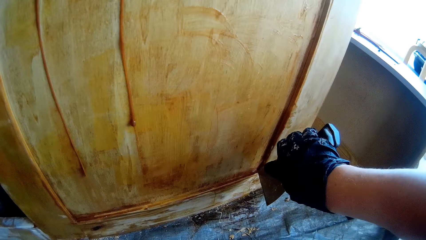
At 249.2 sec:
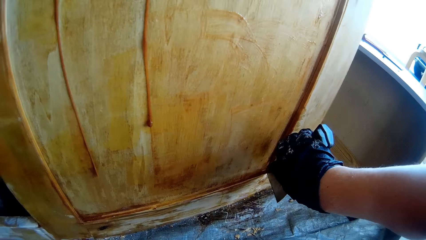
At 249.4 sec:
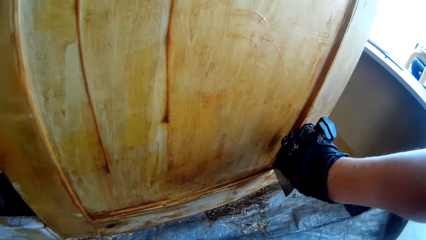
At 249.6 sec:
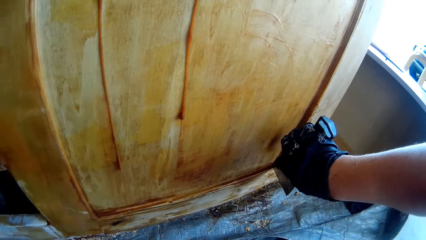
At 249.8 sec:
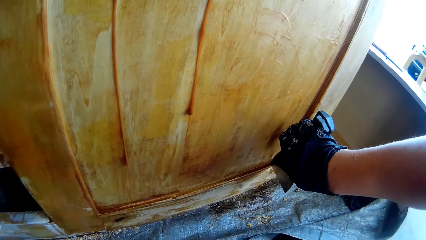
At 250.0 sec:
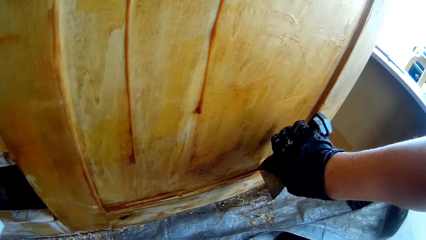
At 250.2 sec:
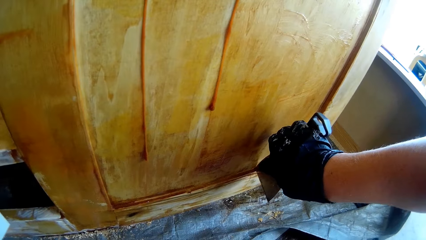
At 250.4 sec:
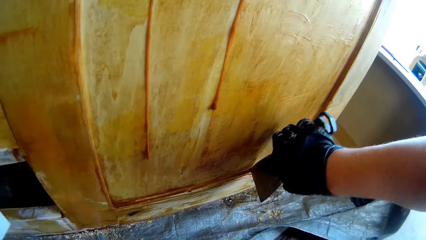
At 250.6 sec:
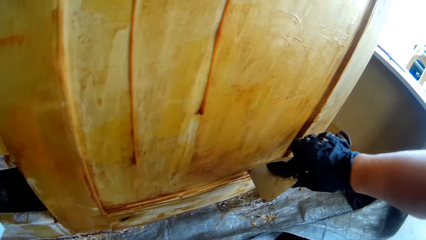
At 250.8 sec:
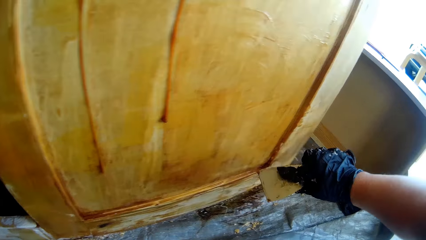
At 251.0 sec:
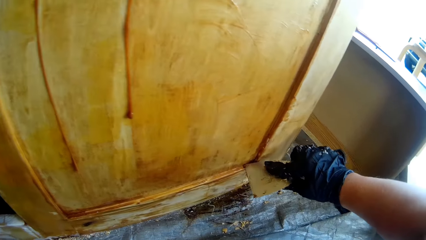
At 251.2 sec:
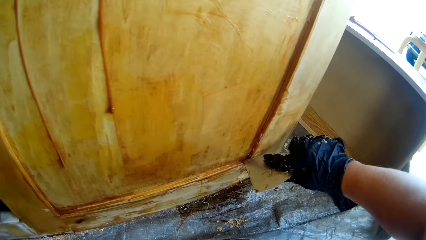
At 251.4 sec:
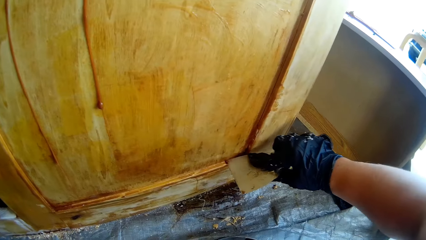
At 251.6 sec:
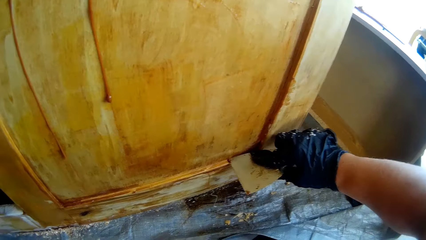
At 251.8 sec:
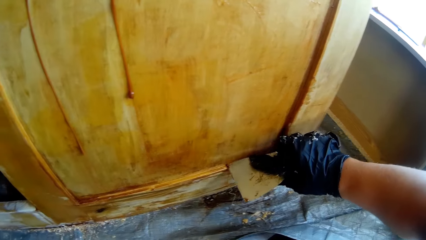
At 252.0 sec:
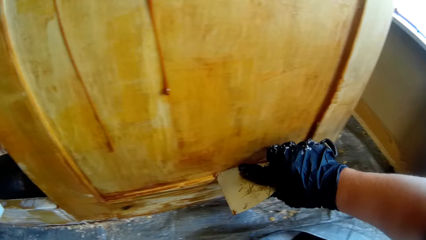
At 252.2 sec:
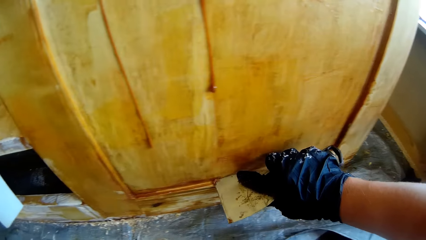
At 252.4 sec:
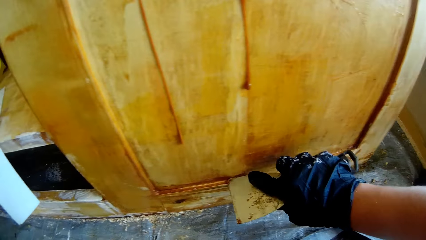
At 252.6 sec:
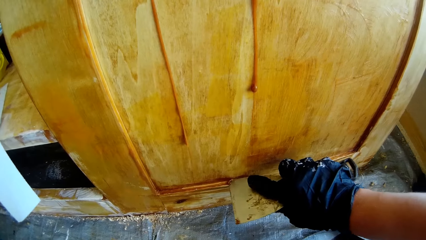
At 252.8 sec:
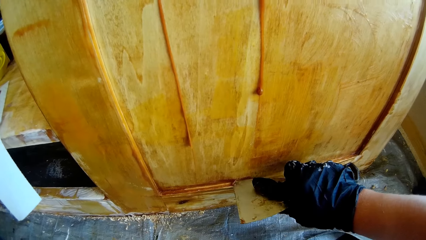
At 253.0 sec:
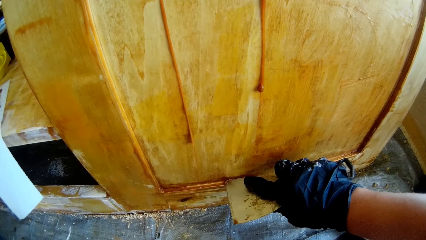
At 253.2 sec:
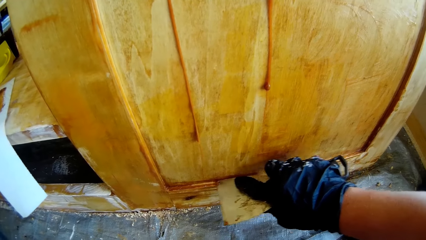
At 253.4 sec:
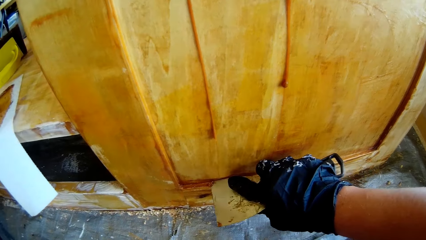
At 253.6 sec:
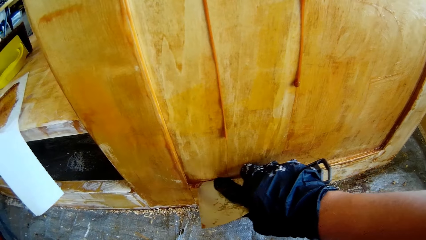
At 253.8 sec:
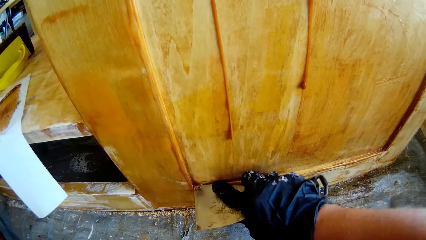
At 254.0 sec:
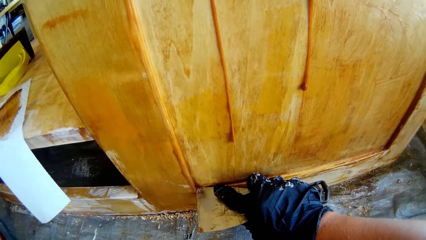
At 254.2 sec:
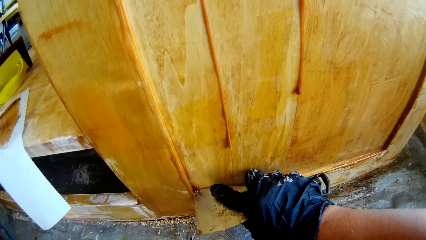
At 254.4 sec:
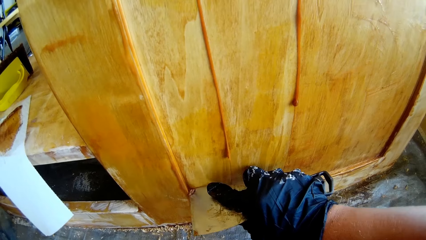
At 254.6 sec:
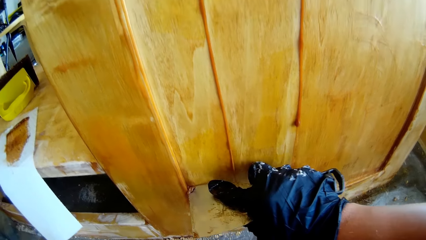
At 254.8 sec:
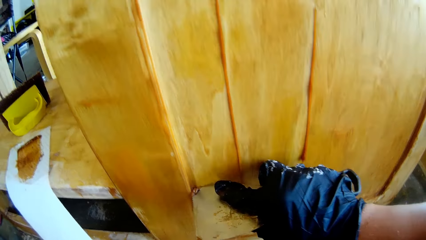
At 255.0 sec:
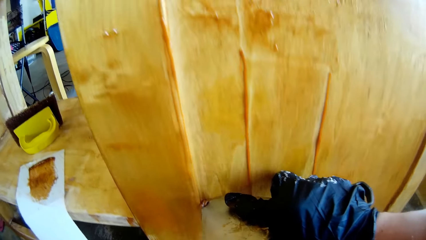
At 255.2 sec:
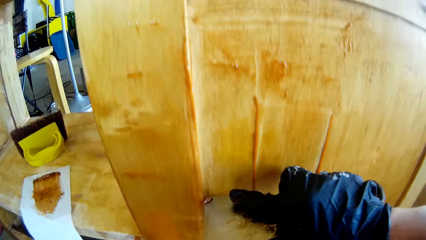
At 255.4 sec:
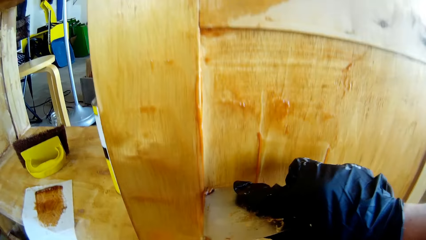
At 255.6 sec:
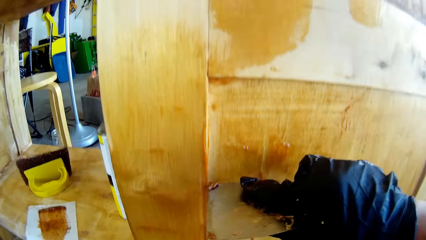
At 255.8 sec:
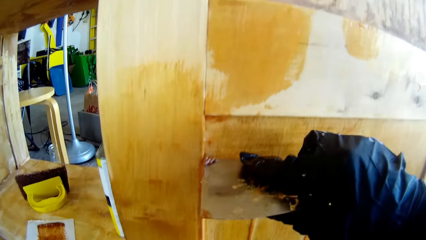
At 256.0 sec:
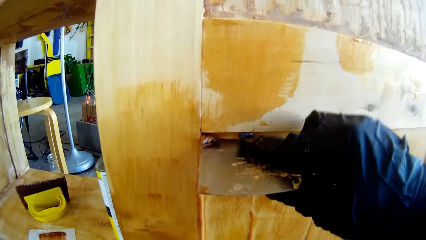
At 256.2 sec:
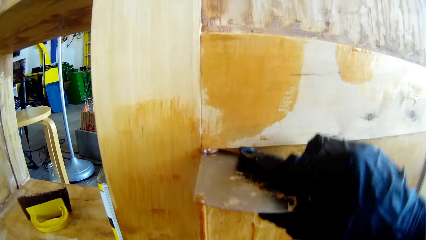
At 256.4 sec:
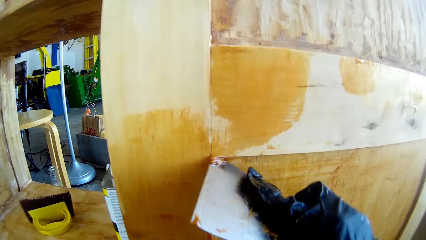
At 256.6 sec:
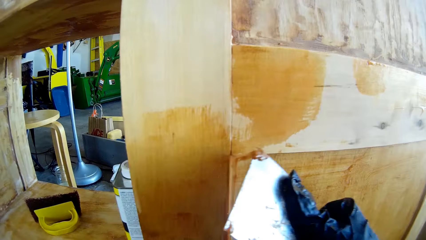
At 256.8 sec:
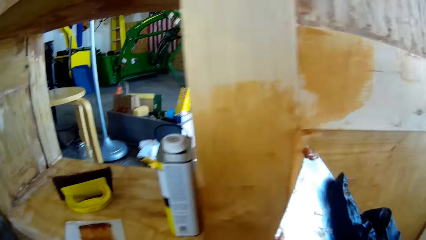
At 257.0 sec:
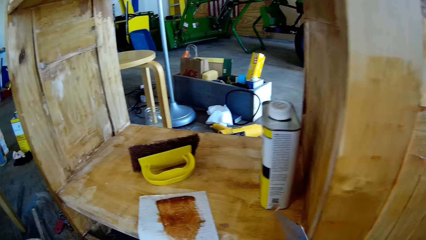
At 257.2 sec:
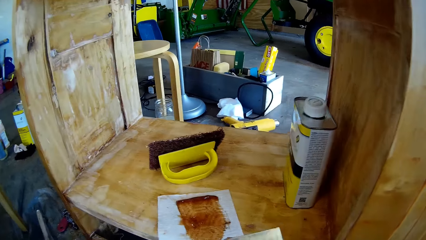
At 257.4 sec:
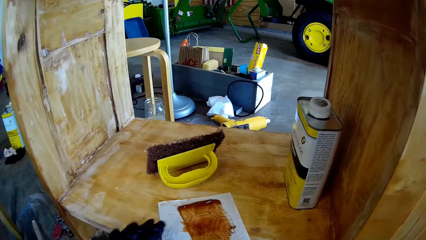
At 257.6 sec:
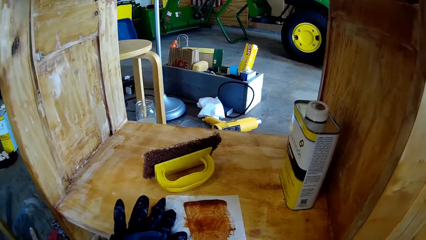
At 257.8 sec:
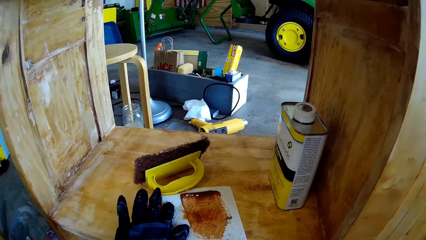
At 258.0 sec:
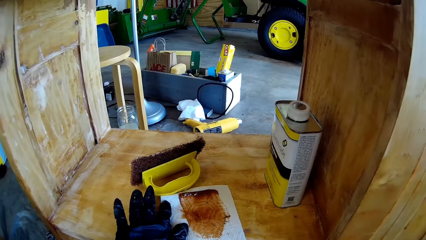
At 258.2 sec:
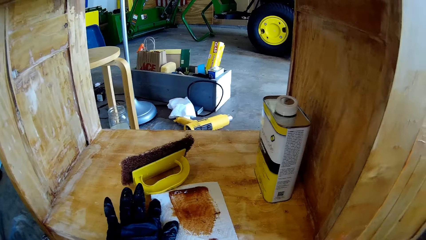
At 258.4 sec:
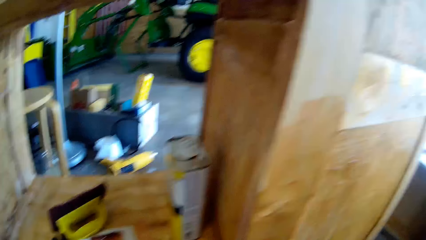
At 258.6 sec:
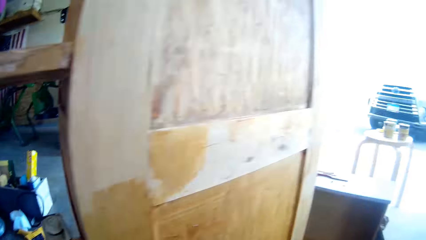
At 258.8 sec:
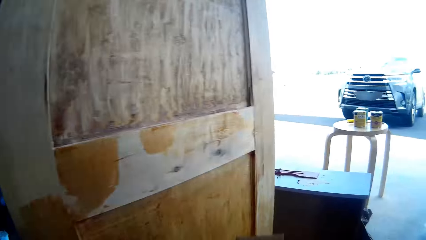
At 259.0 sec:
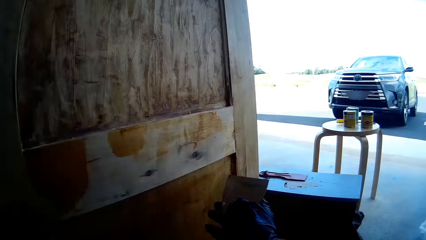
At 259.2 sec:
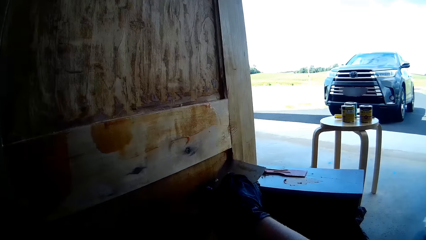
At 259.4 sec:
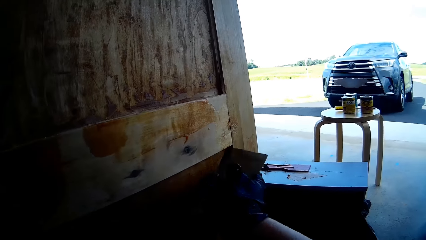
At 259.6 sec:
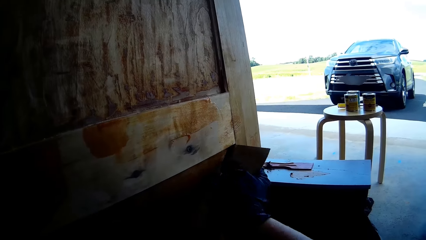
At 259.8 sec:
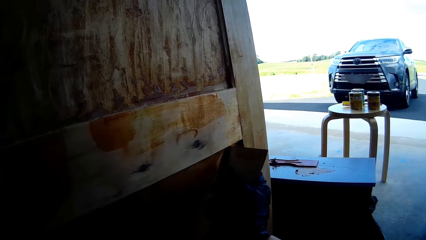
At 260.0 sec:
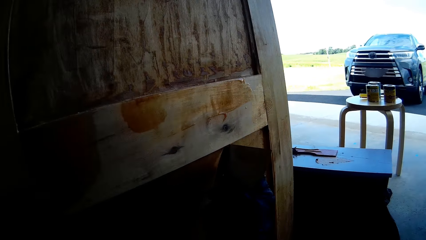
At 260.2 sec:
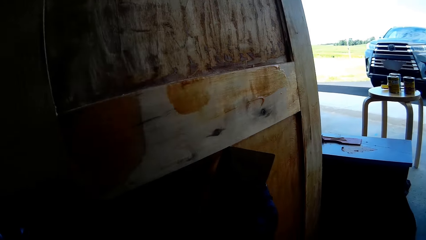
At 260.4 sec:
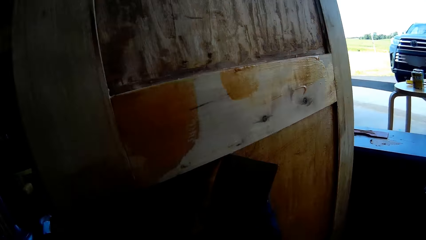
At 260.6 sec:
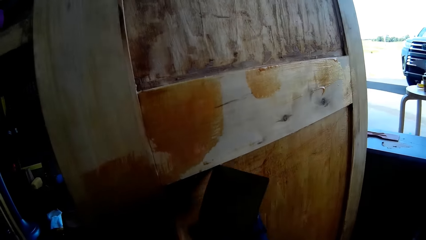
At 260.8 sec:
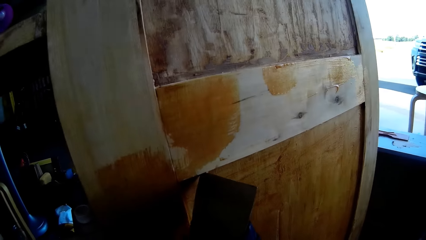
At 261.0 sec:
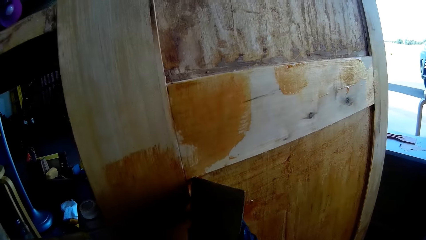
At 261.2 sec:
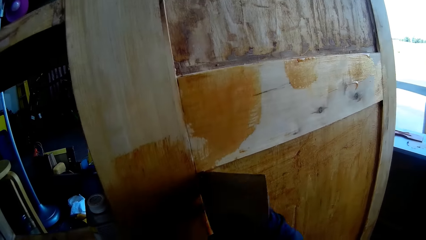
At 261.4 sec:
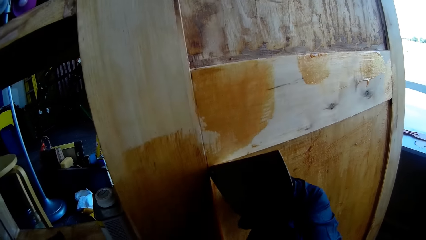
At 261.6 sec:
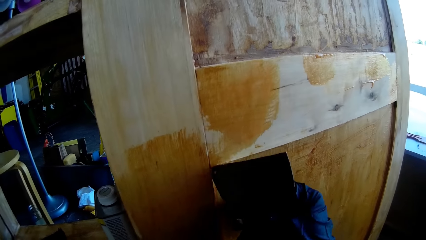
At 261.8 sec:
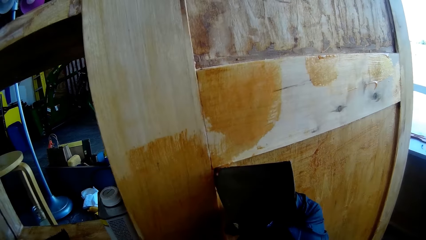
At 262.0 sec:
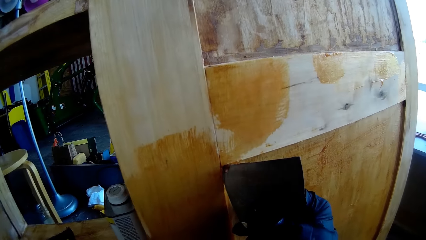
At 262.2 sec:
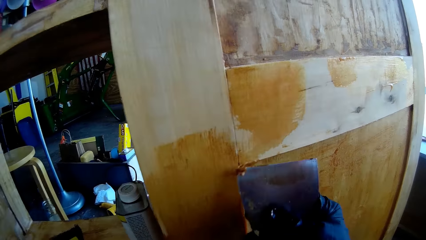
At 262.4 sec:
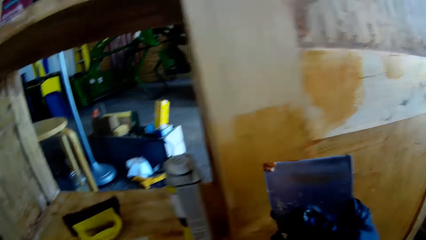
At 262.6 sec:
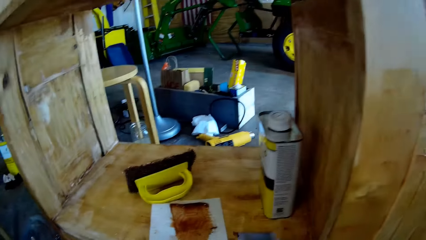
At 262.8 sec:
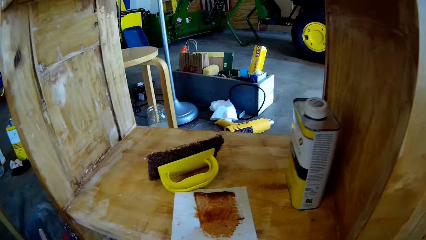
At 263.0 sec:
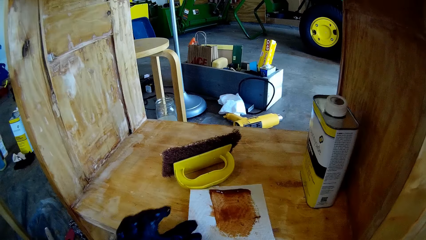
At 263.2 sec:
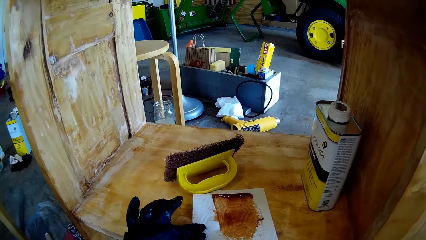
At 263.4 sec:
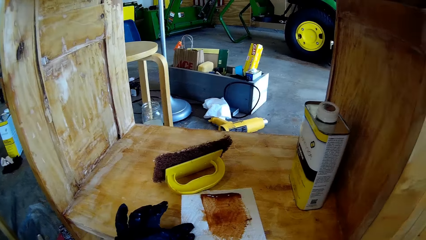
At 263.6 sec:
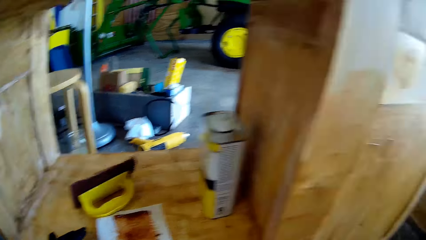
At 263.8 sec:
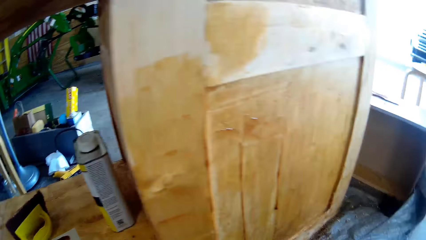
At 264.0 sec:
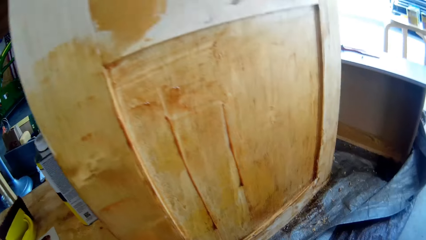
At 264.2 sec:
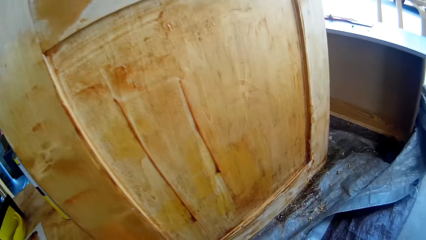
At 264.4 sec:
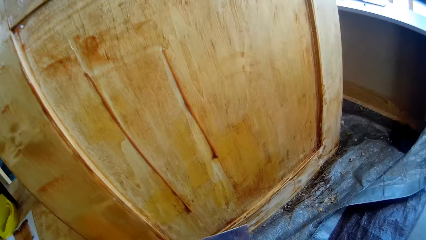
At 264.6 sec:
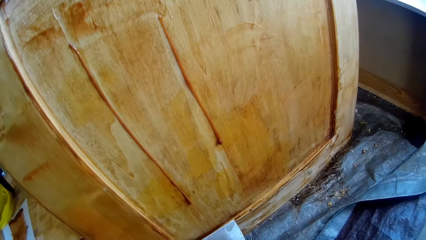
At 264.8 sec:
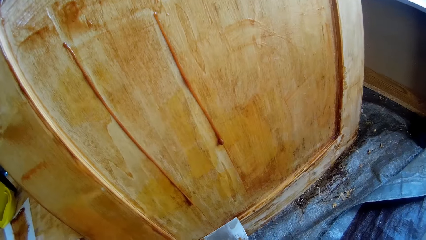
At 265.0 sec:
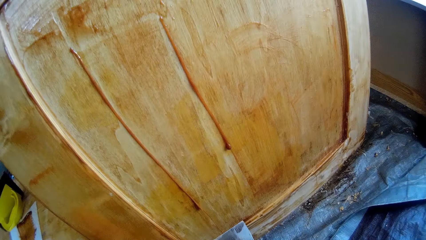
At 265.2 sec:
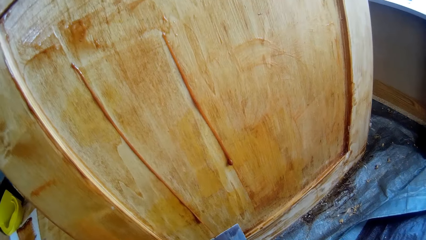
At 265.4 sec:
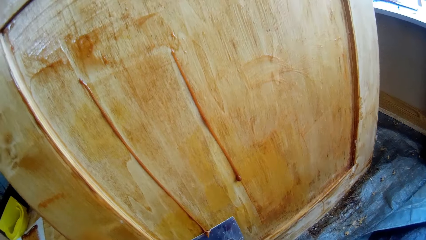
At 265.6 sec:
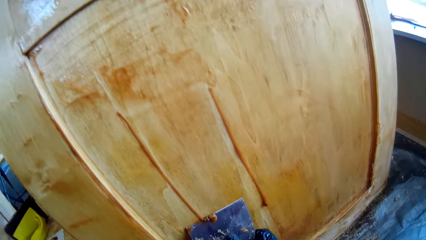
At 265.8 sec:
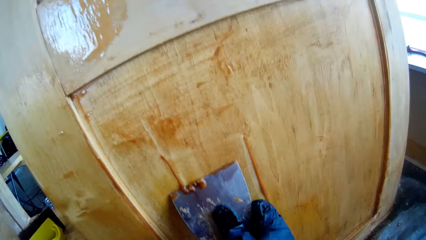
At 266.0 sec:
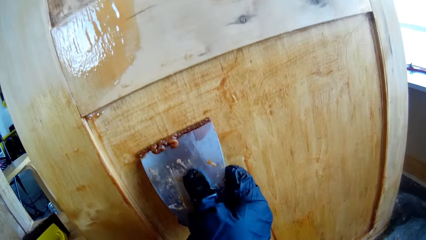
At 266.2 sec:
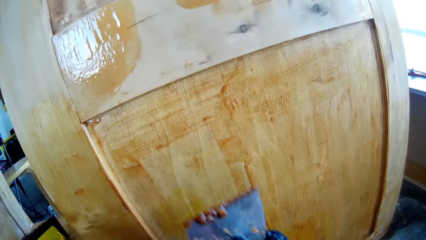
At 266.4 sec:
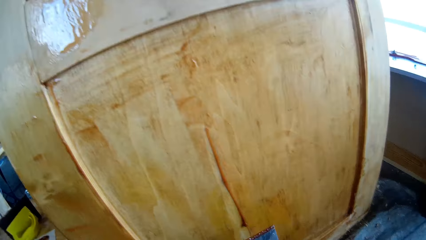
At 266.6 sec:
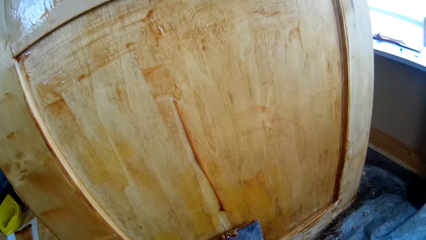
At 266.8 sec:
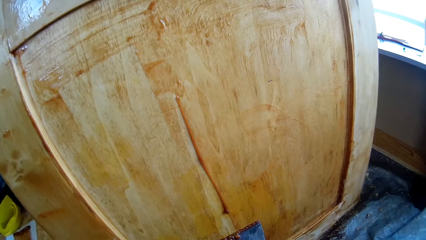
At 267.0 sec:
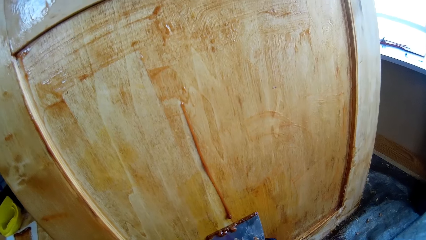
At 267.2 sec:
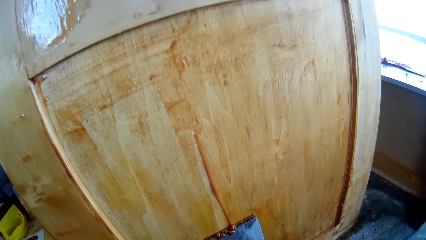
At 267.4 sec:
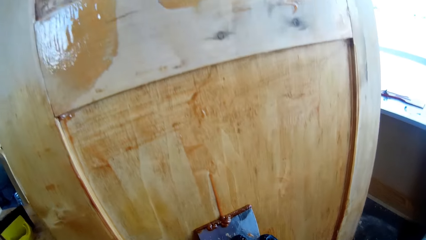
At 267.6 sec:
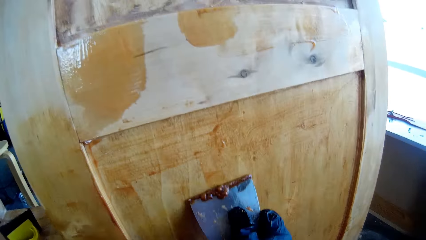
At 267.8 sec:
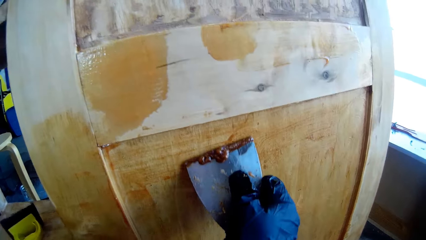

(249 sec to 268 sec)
The camera wearer removes dirt with a scraper. They scrub the cupboard. They drag the paper towel on the cabinet. They wipe the scraper with the paper towel or serviette. They remove dirt with the scraper. They scrub the cupboard. They hold the paper towel. They wipe something with the serviette. They remove dirt with the scraper. They scrub the cupboard.
